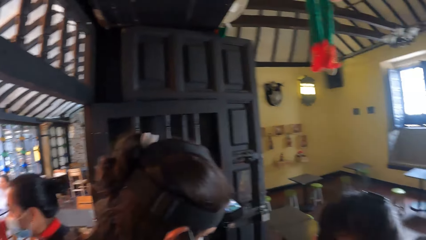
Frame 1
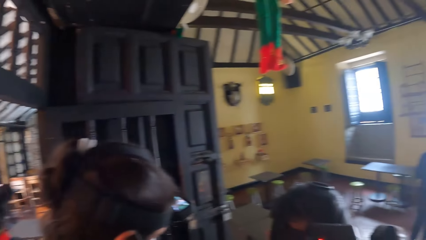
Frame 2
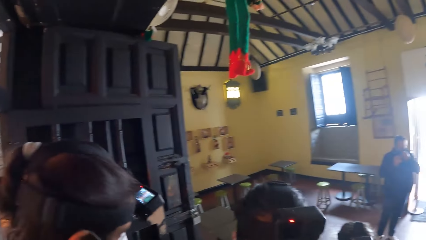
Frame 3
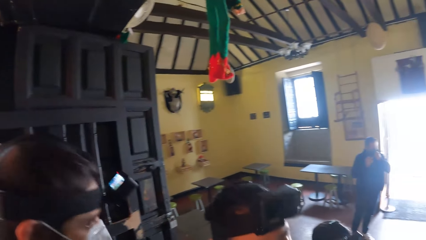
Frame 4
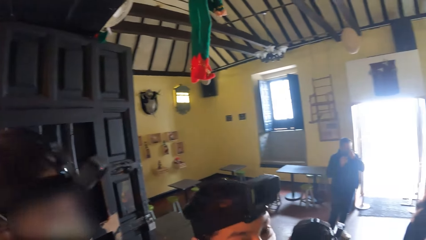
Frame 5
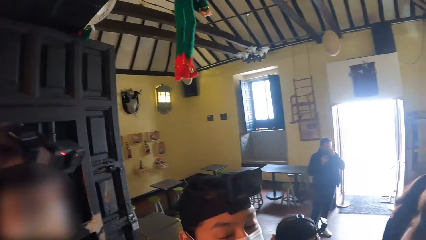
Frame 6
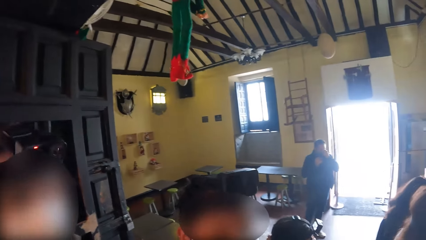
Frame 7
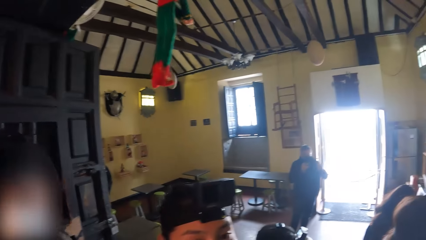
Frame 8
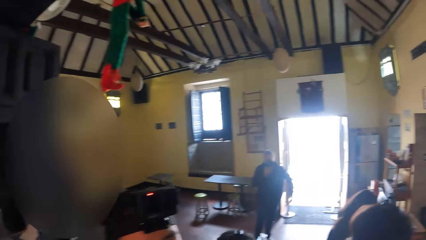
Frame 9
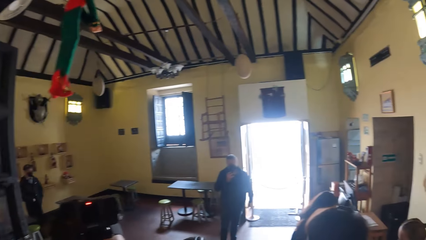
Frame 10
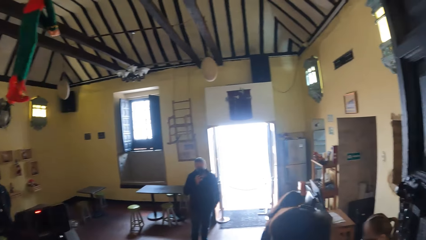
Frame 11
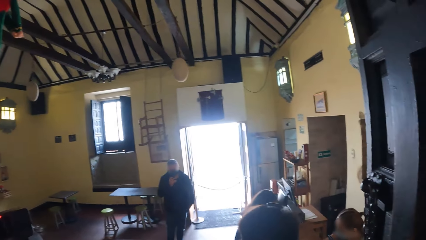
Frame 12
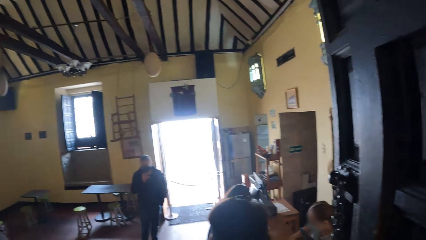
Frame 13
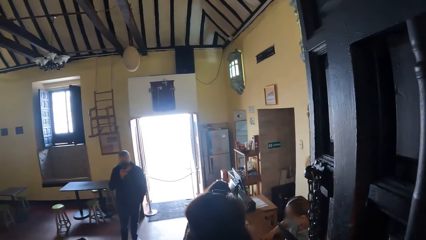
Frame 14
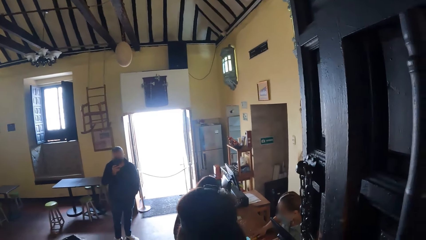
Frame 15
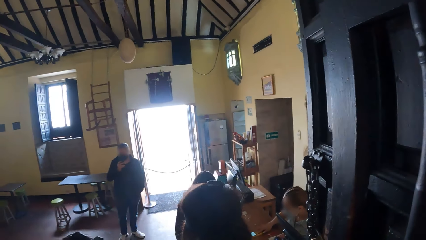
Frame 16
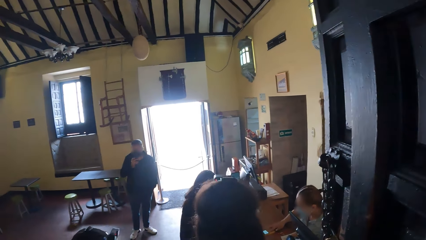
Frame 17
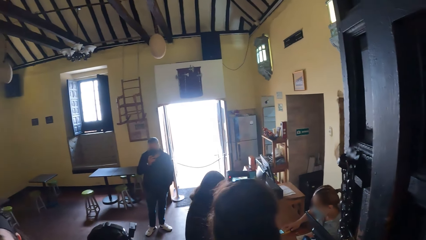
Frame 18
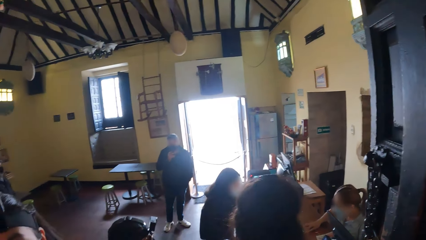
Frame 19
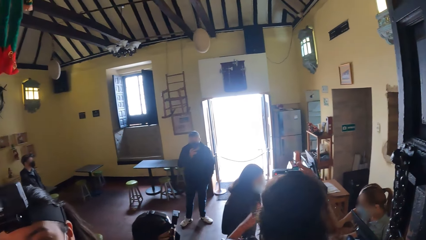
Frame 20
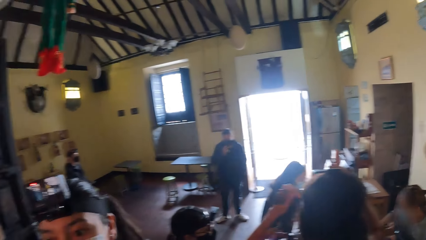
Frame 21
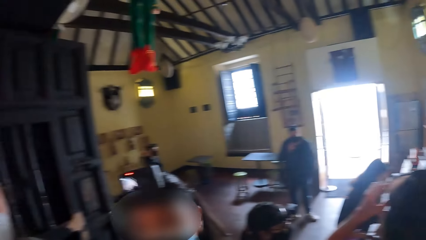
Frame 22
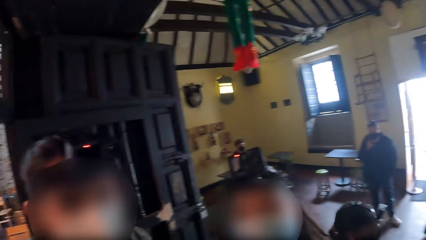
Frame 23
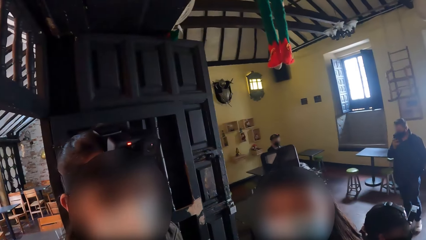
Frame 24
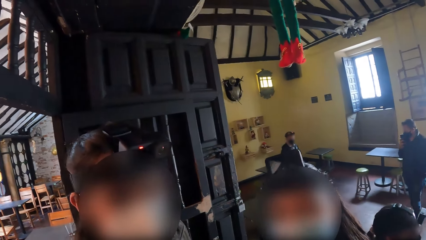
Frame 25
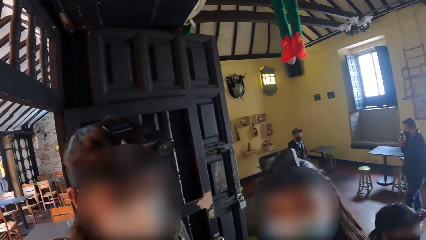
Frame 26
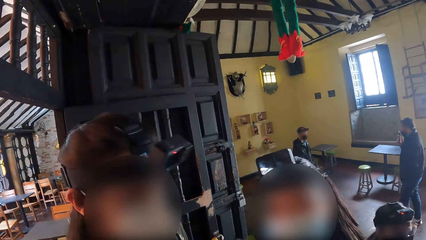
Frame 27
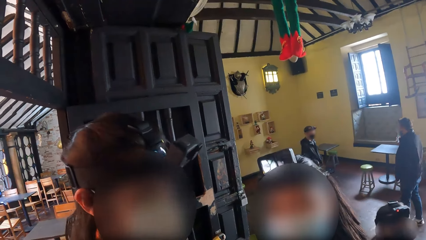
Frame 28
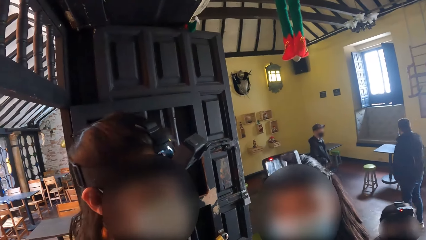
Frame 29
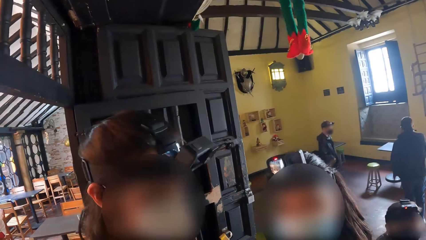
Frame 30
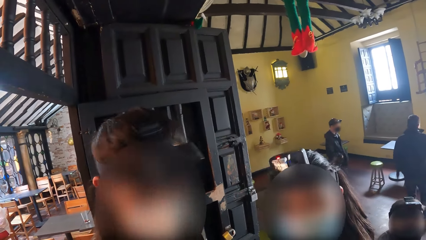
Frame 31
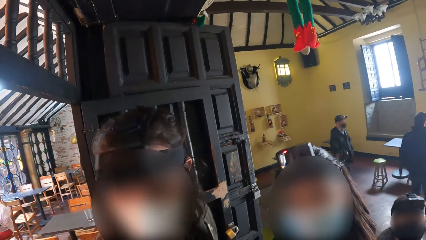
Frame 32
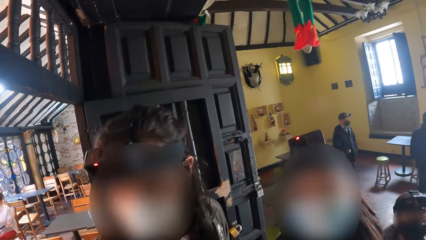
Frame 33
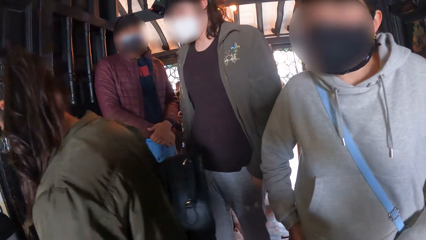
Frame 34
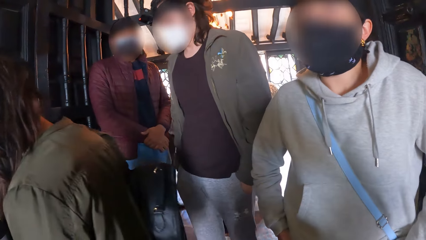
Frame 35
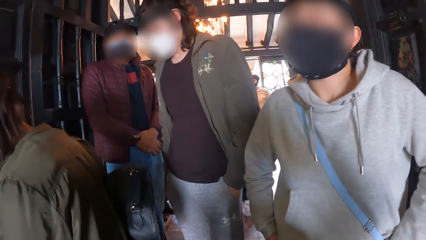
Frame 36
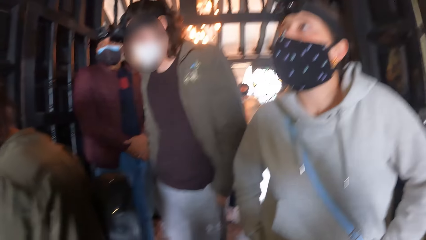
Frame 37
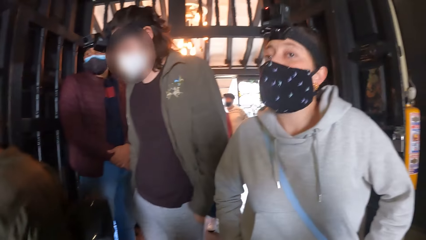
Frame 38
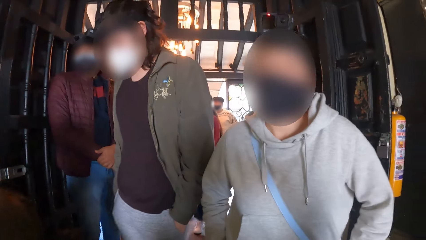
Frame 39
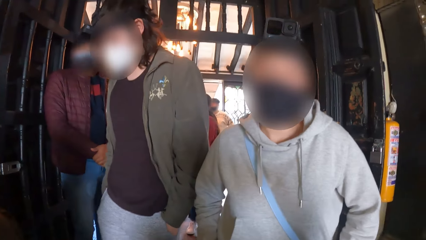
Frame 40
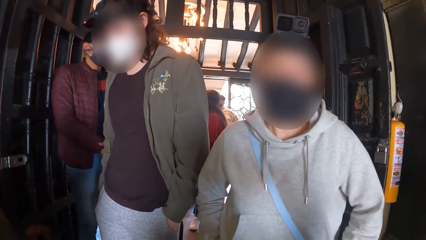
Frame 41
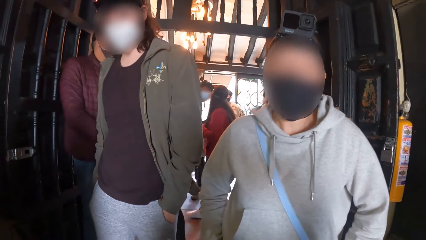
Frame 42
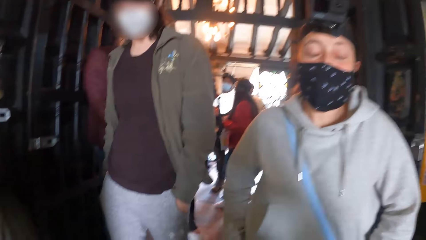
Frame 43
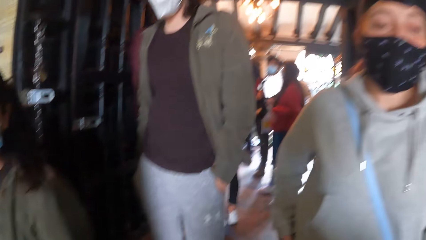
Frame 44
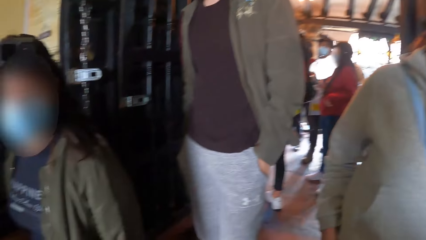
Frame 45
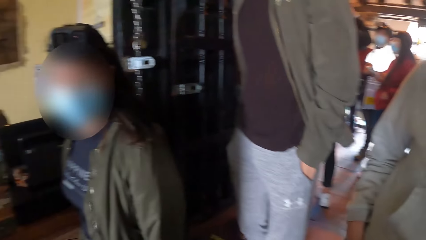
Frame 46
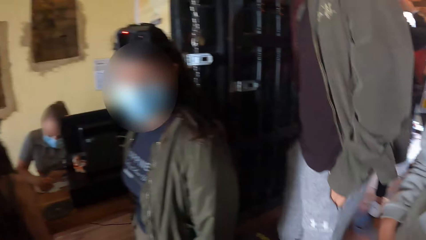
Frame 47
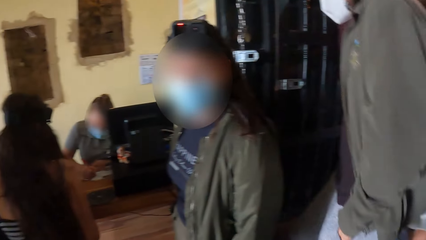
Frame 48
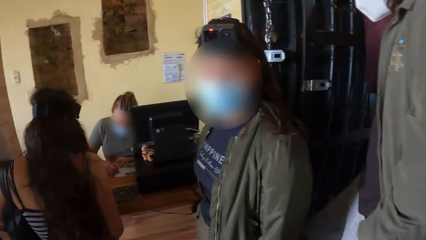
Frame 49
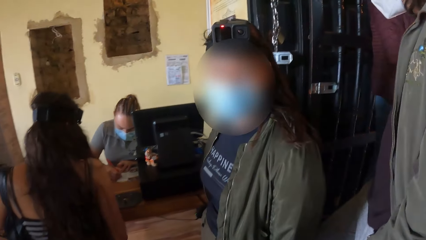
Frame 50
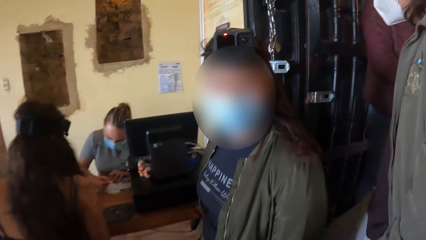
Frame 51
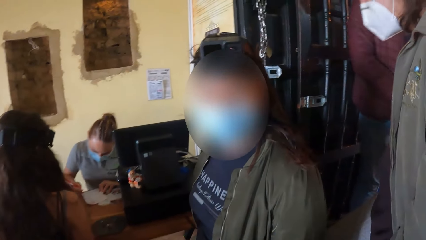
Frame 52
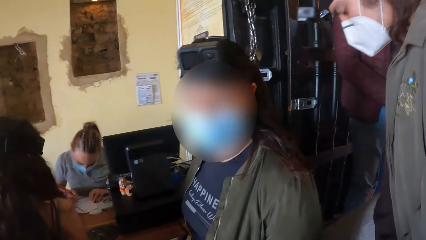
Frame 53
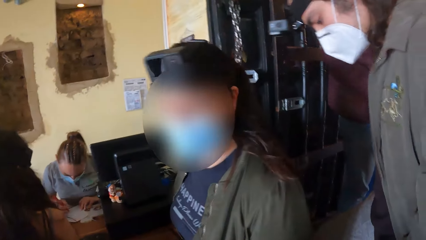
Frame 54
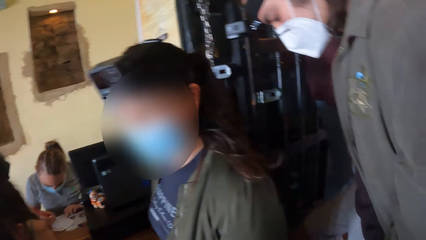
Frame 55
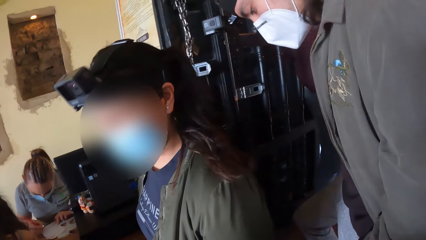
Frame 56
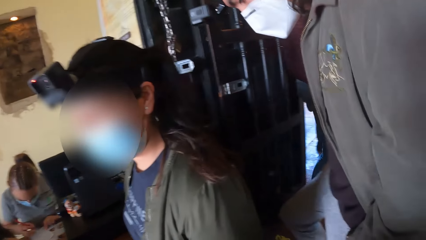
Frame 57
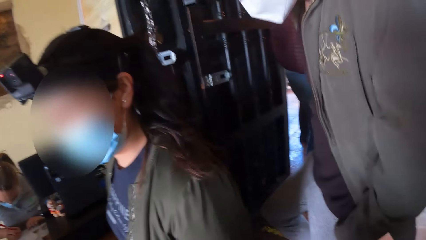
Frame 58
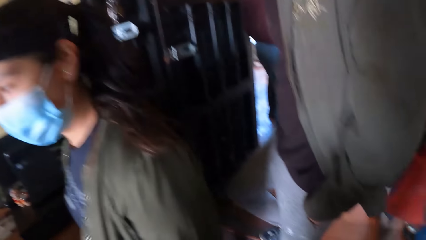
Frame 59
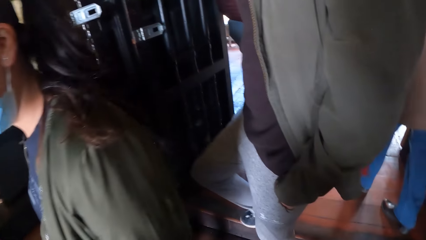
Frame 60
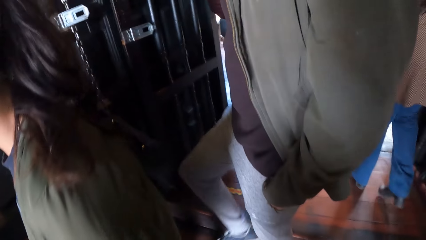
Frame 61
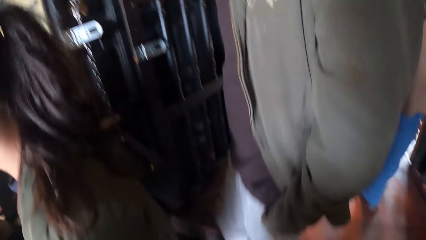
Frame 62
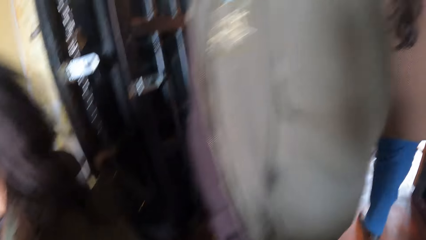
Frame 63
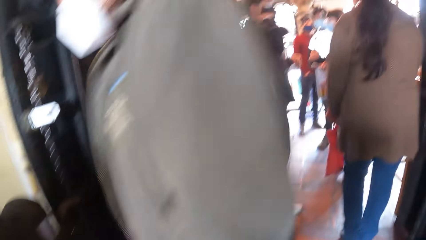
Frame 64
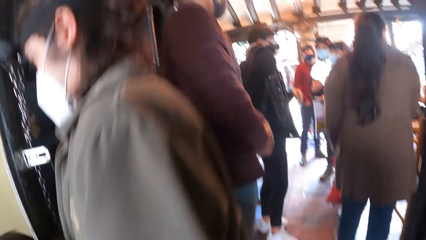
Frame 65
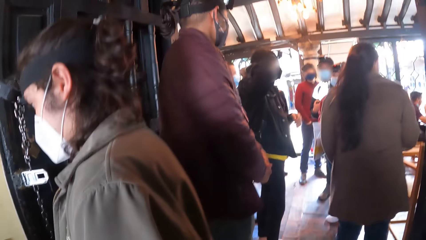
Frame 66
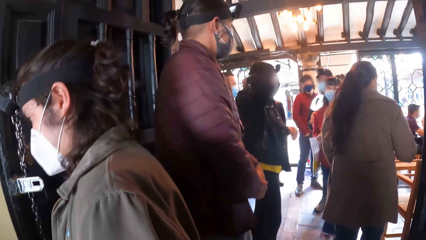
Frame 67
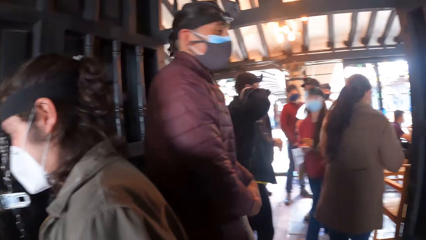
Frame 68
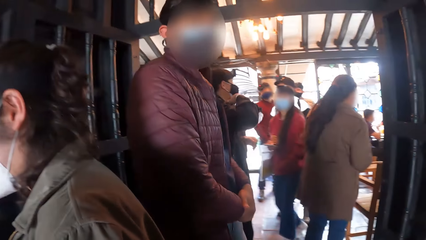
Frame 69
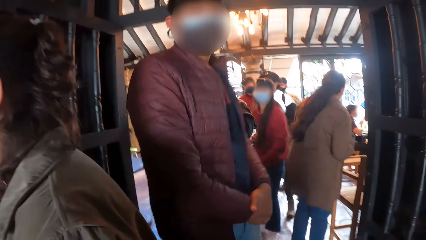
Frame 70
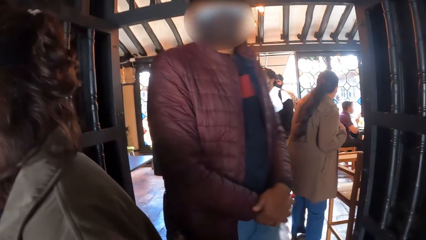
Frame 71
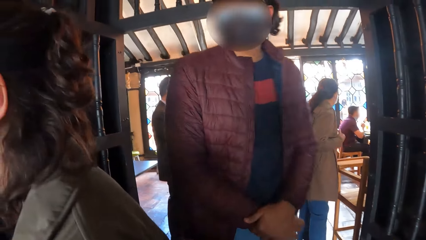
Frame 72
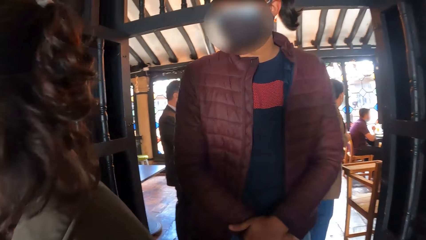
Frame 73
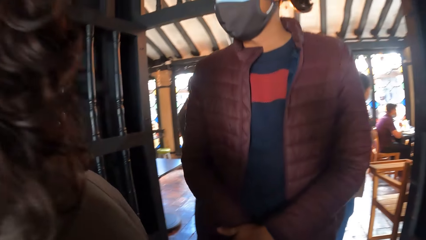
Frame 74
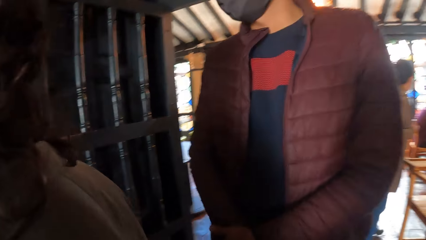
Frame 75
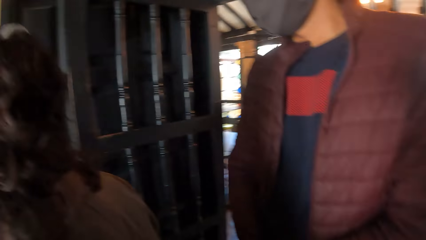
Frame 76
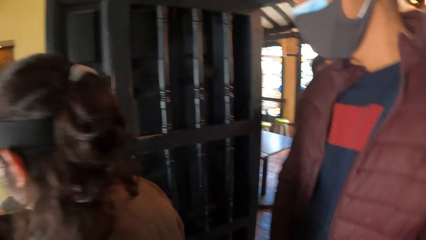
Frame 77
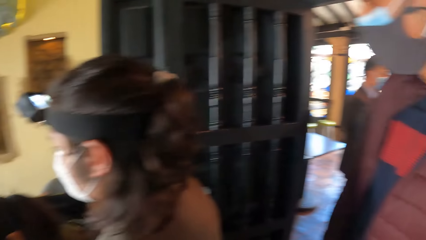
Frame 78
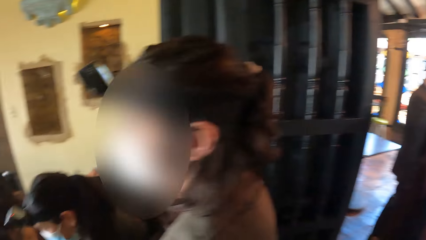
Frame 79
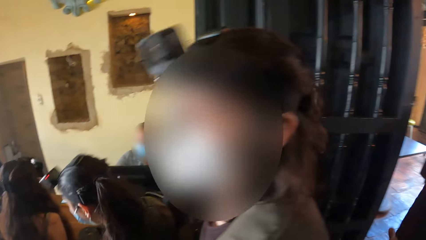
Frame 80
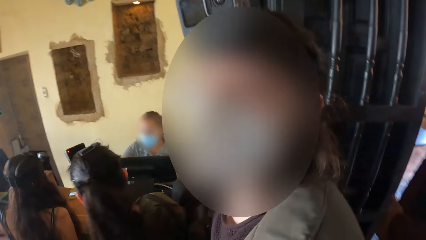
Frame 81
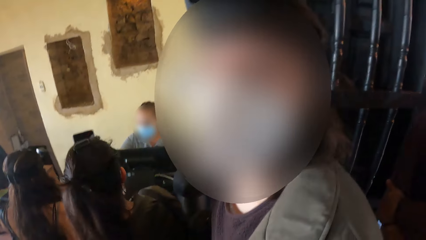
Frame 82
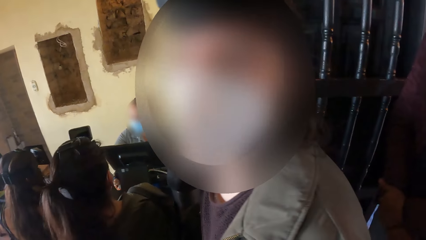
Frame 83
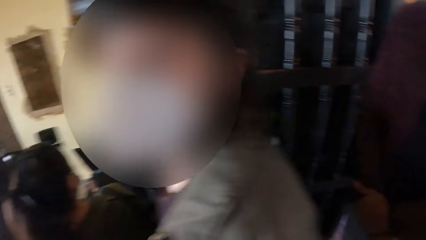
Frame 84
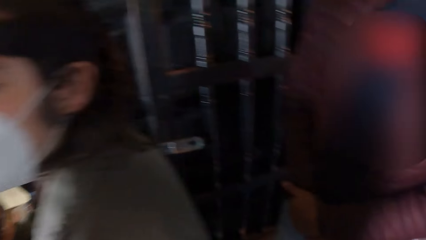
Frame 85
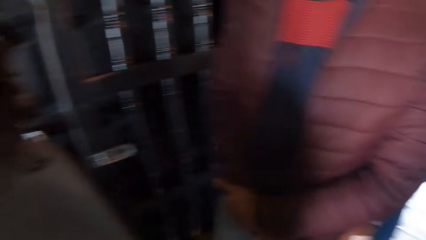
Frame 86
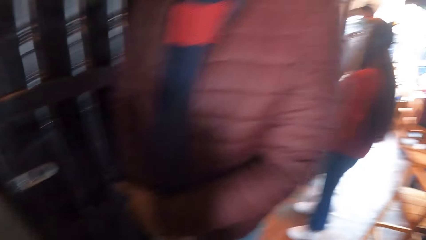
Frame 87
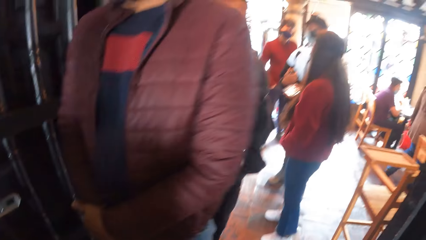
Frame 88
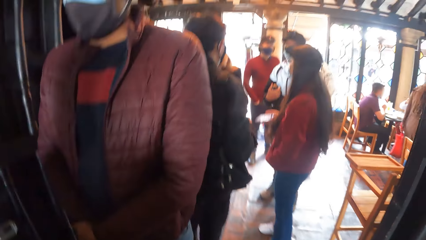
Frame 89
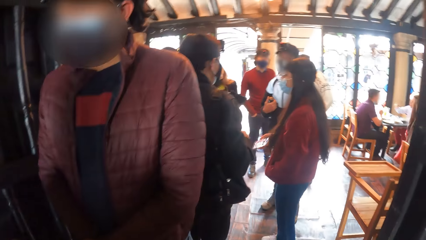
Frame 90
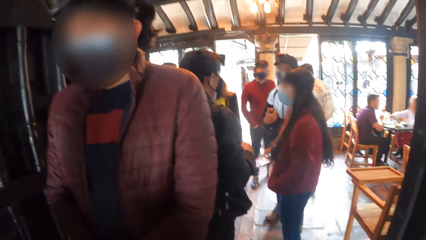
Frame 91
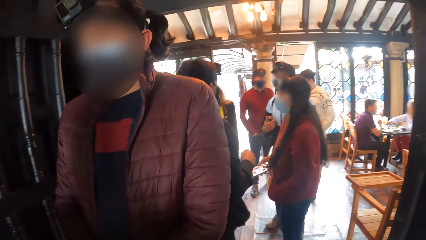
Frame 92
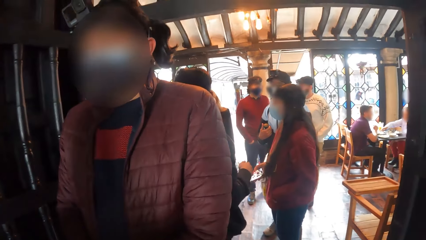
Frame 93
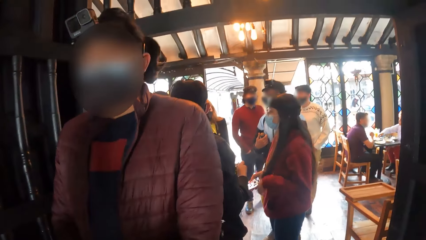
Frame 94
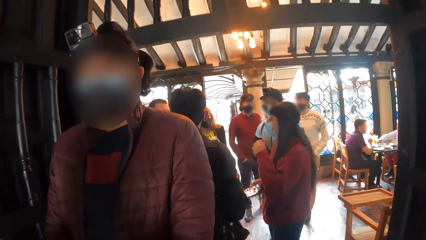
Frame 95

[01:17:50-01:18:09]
The camera wearer interacts with a woman. They interact with another woman. They interact with a man.
